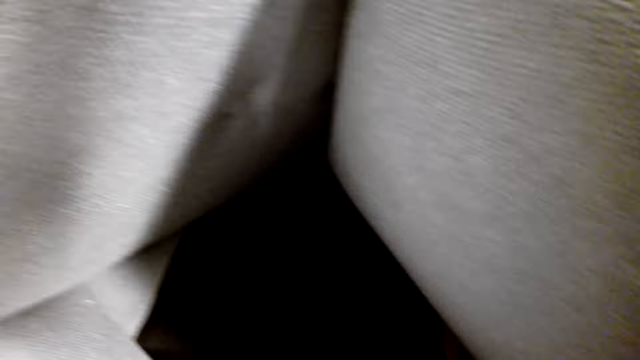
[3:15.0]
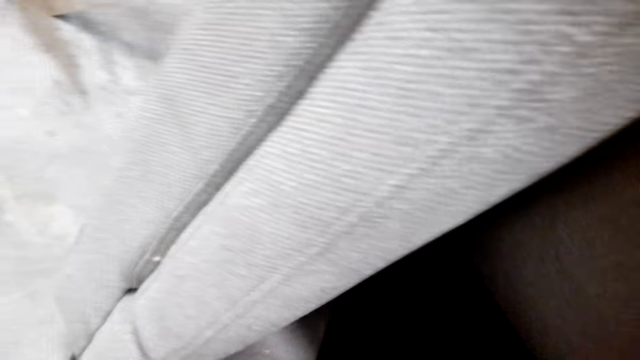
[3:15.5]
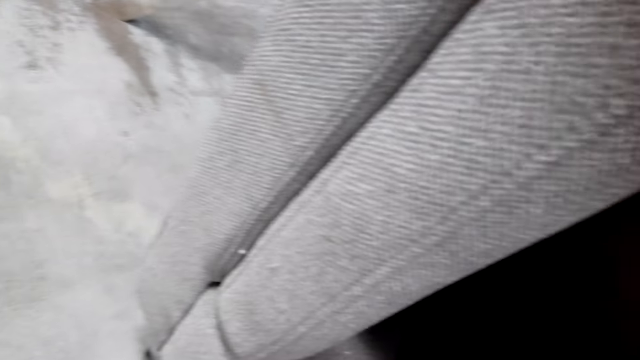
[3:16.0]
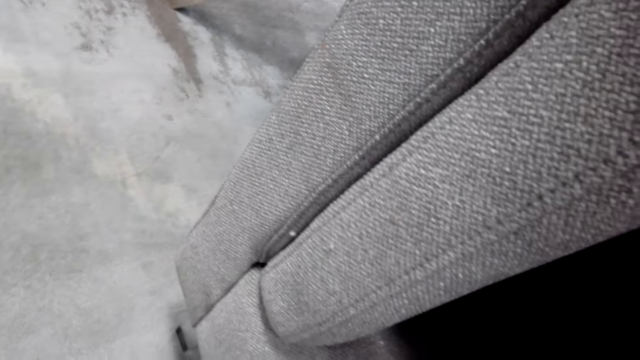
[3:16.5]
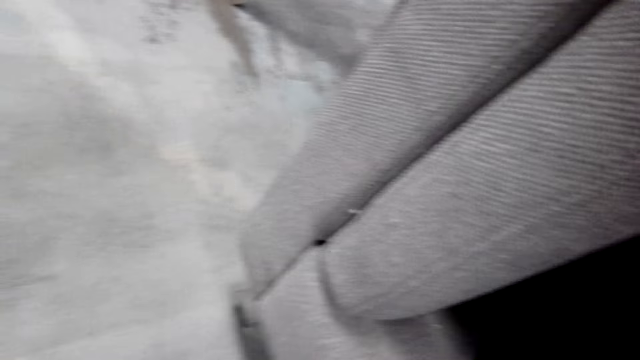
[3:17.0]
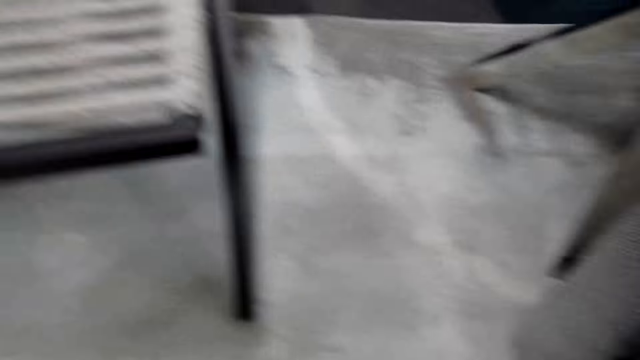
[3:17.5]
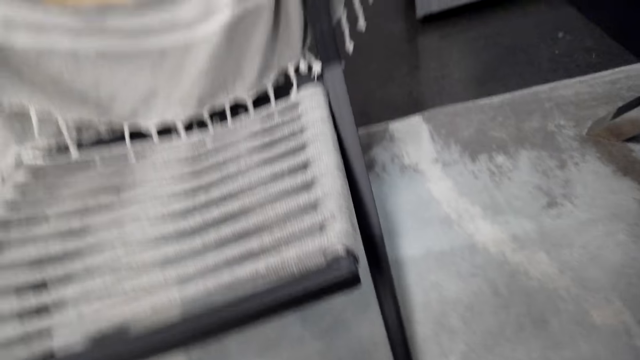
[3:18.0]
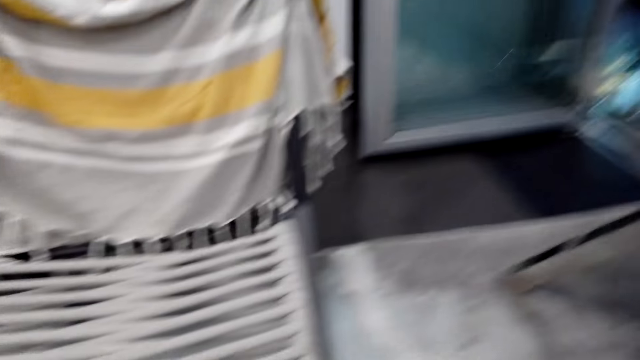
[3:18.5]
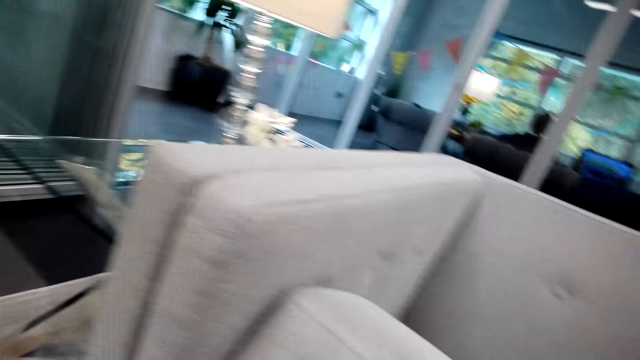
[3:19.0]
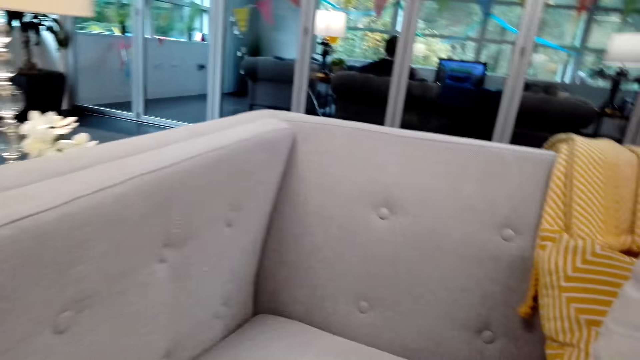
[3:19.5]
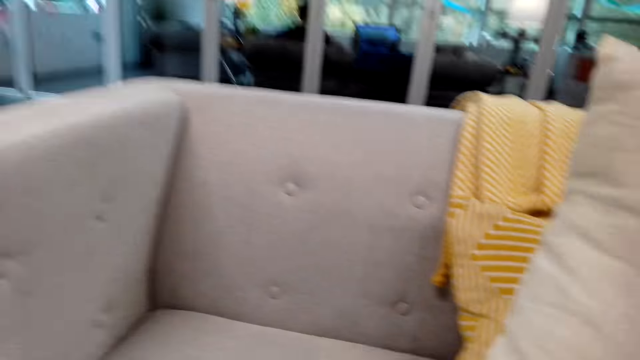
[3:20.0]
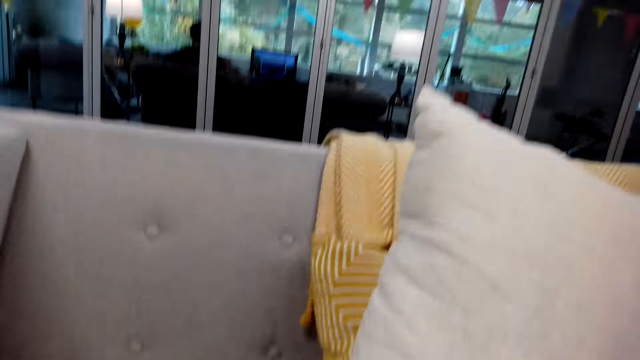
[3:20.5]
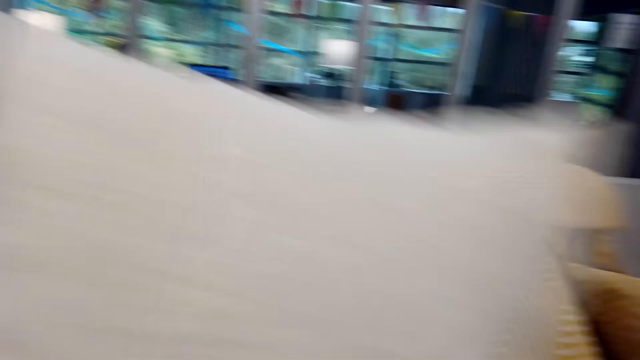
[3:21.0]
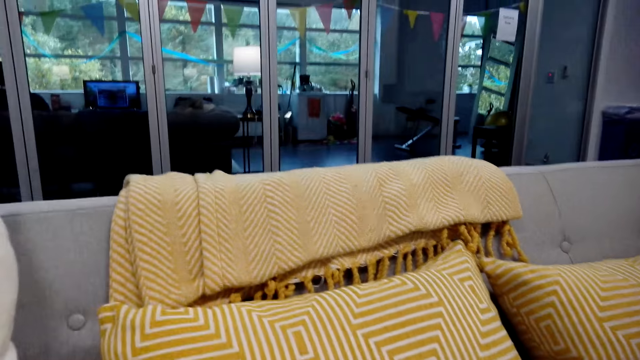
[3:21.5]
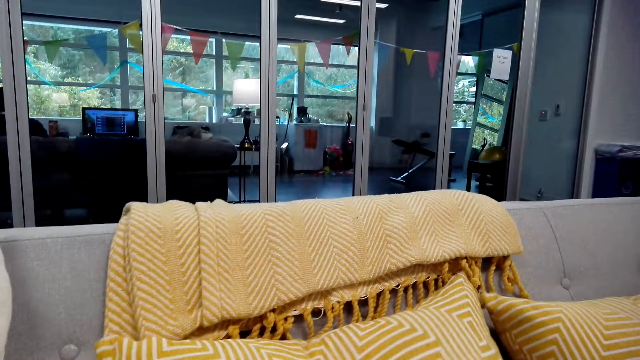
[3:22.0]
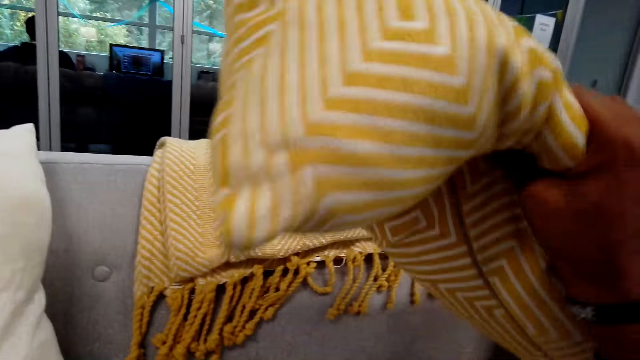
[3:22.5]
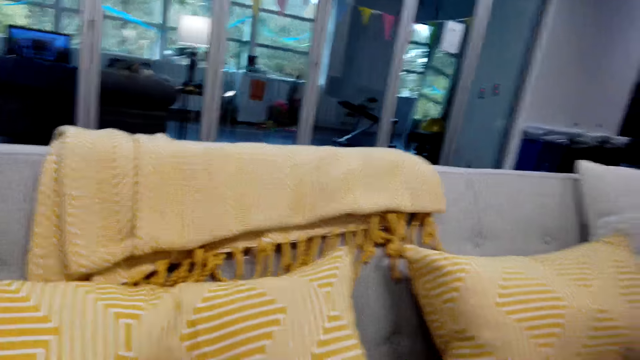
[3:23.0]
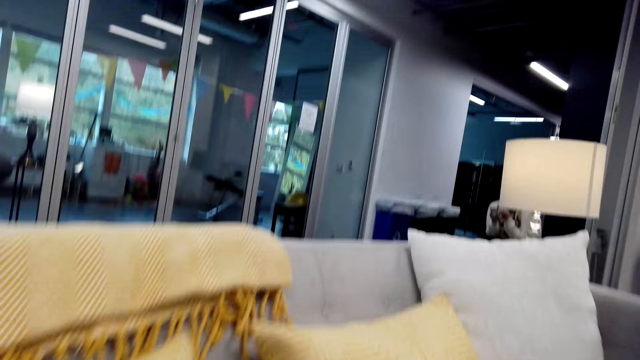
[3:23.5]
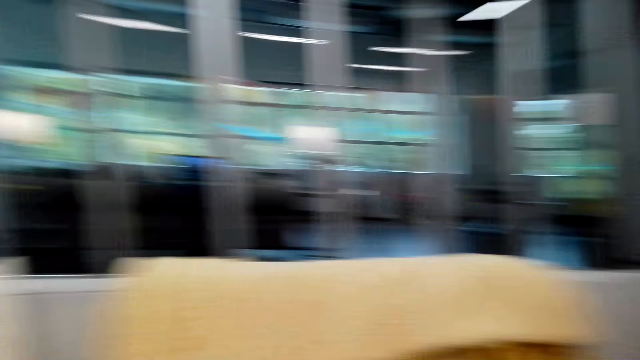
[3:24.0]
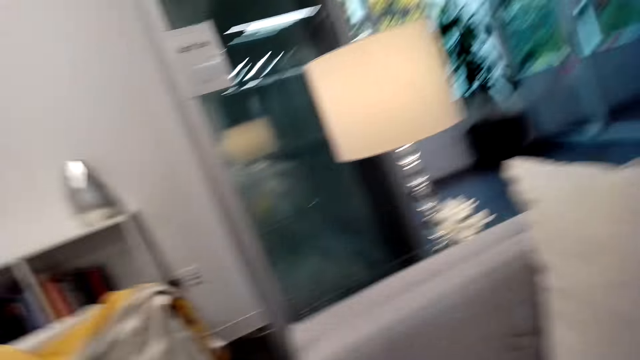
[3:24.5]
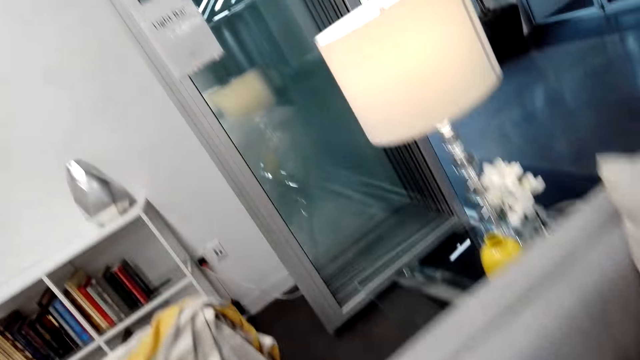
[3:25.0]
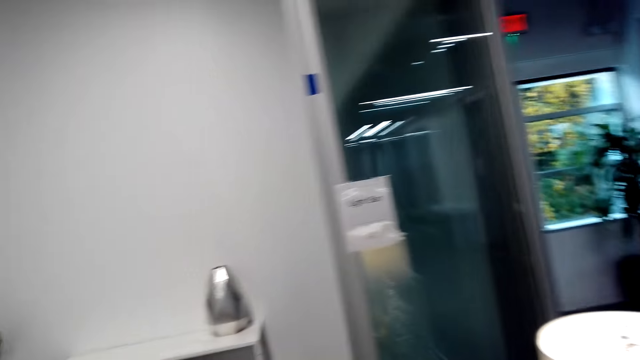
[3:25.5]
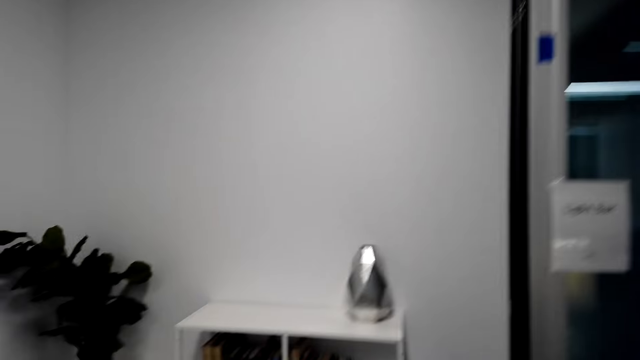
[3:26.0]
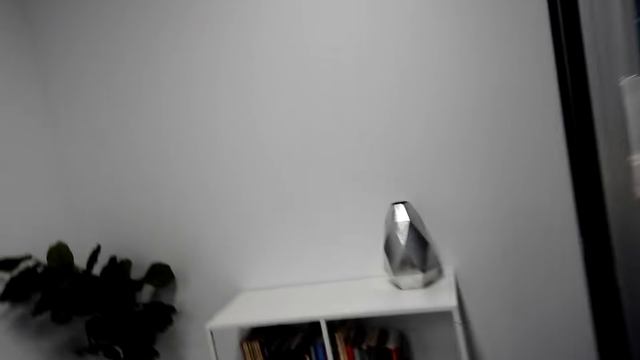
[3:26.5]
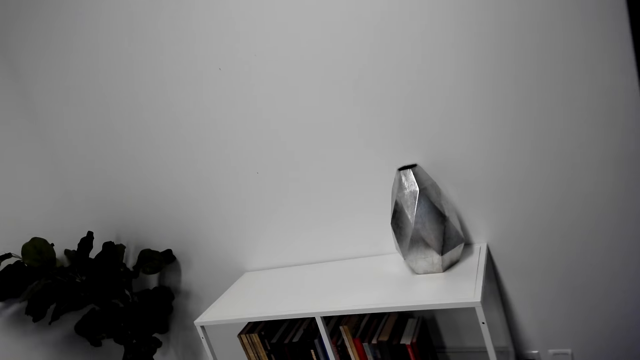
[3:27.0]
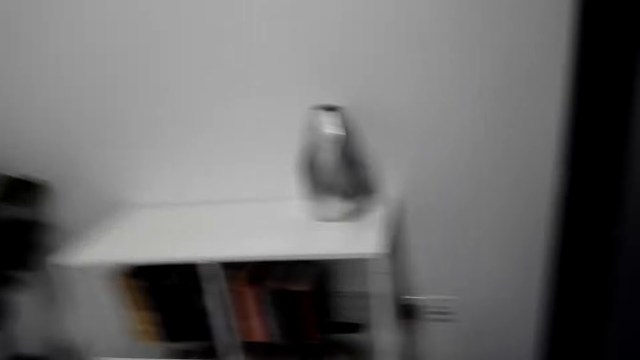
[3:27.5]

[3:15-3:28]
The camera wearer adjusts the cushion. They put the cushion on the sofa. They walk away.

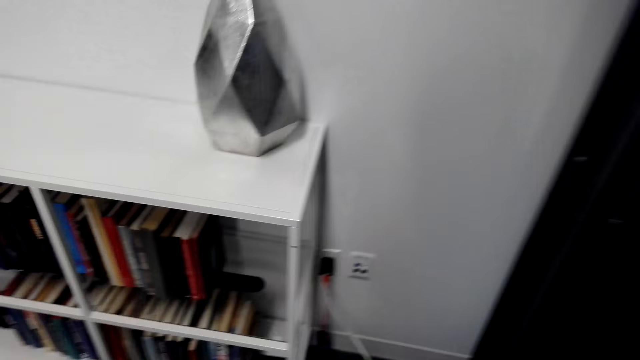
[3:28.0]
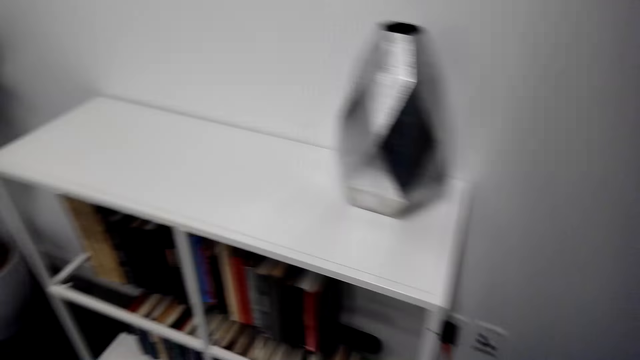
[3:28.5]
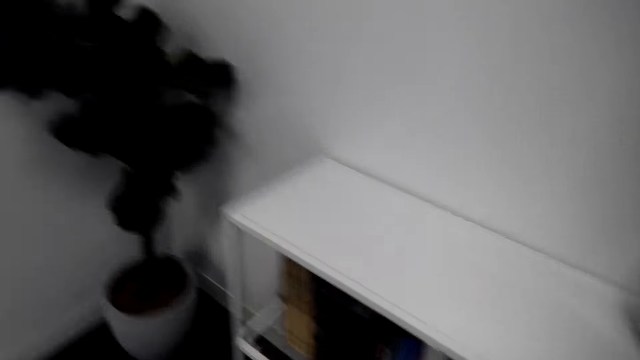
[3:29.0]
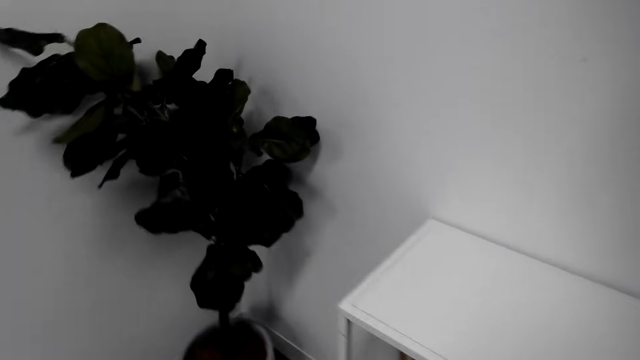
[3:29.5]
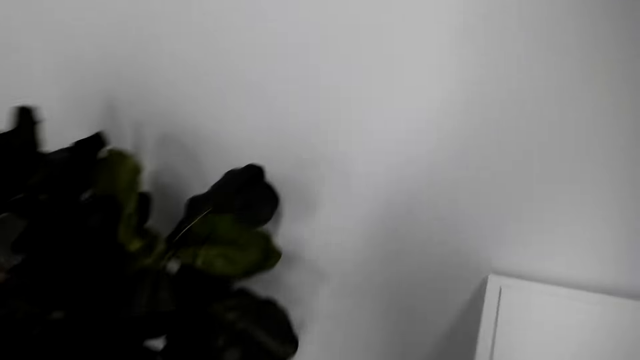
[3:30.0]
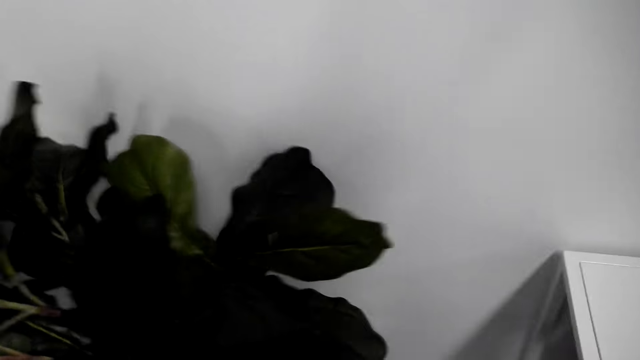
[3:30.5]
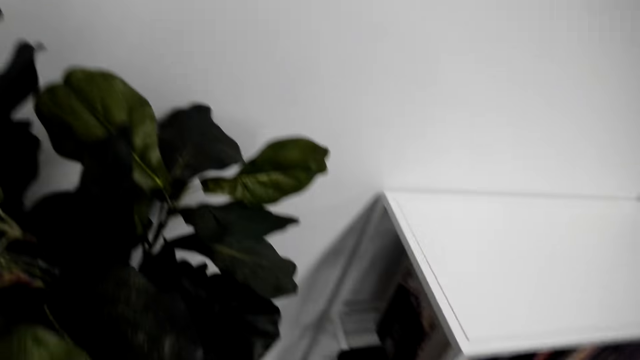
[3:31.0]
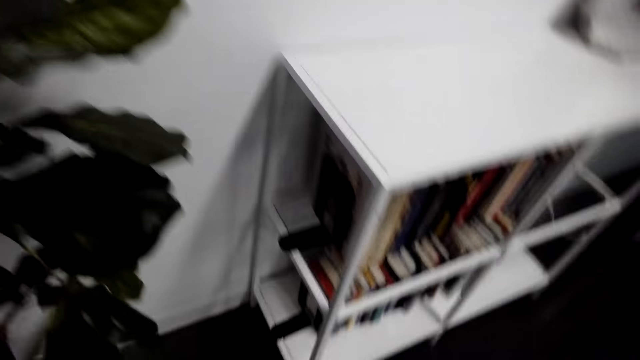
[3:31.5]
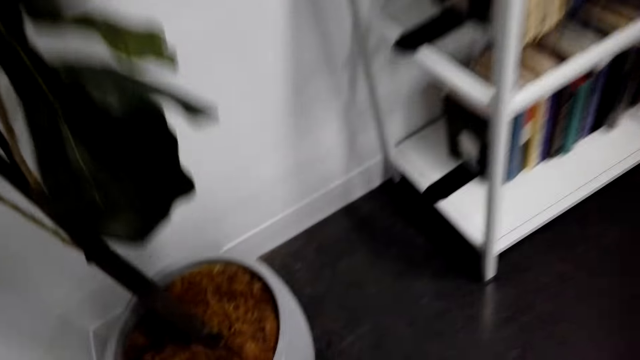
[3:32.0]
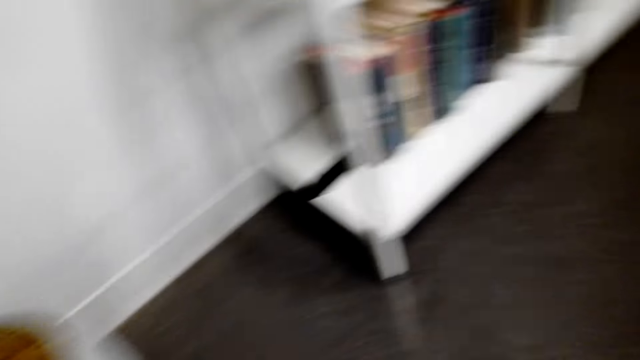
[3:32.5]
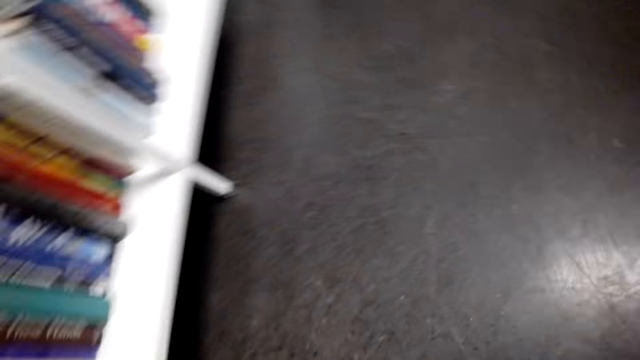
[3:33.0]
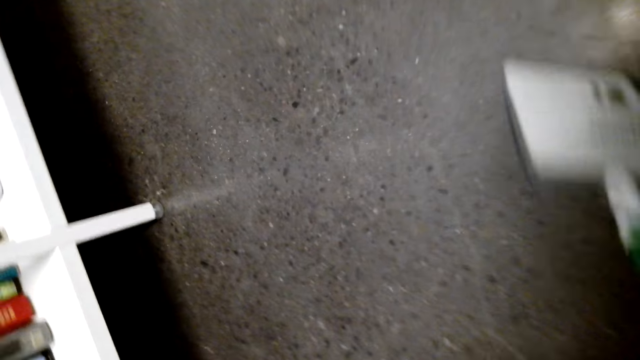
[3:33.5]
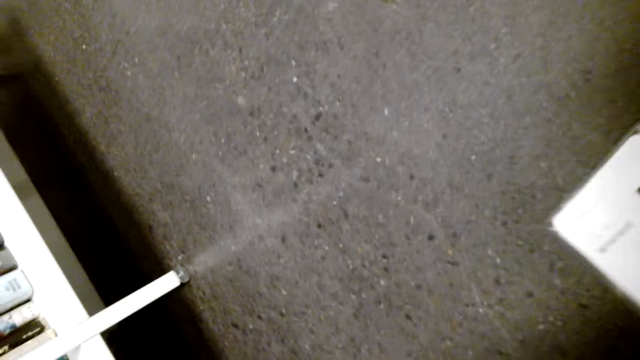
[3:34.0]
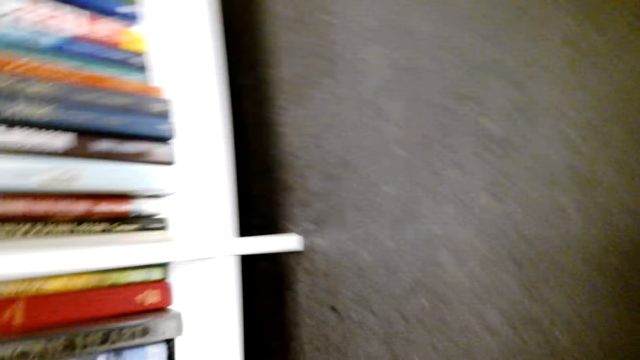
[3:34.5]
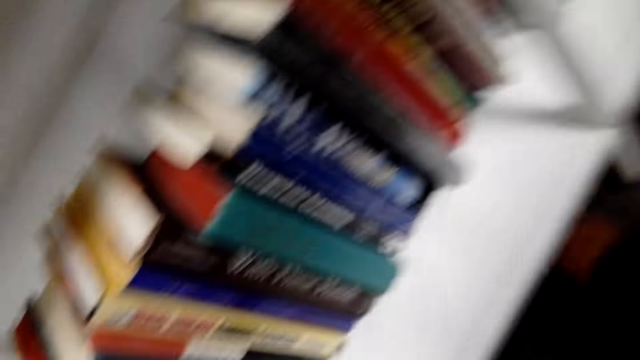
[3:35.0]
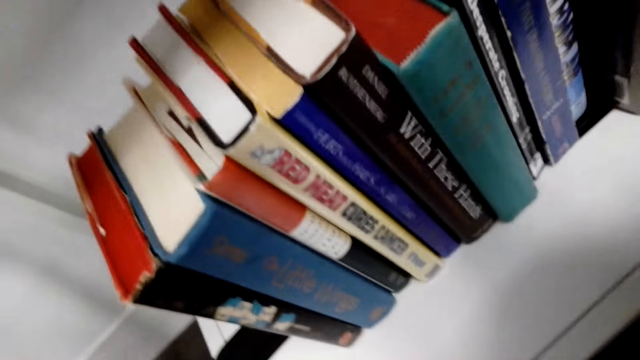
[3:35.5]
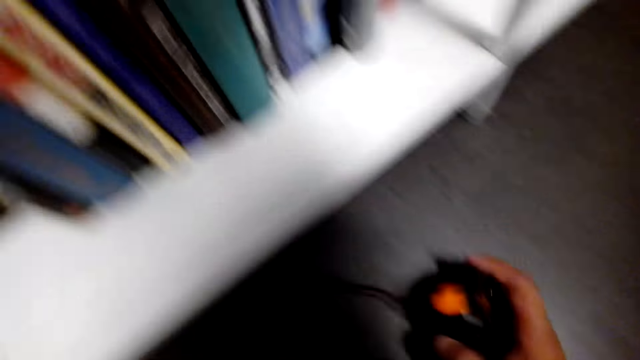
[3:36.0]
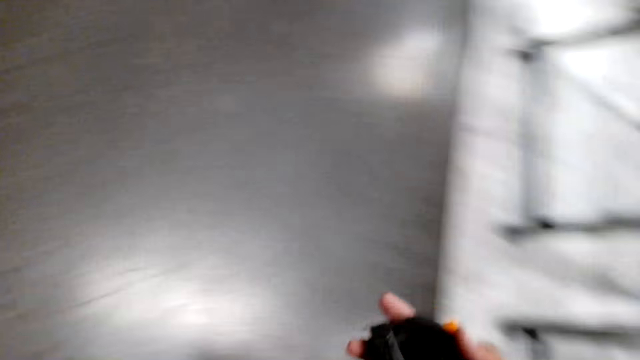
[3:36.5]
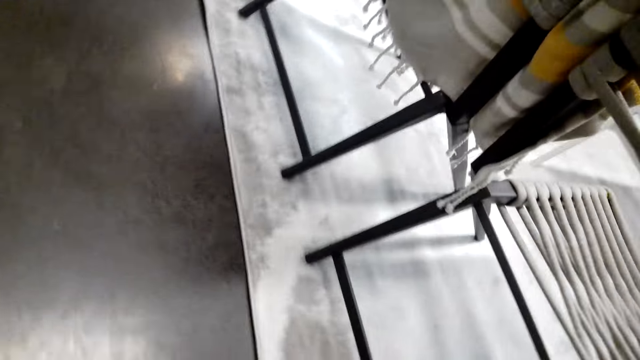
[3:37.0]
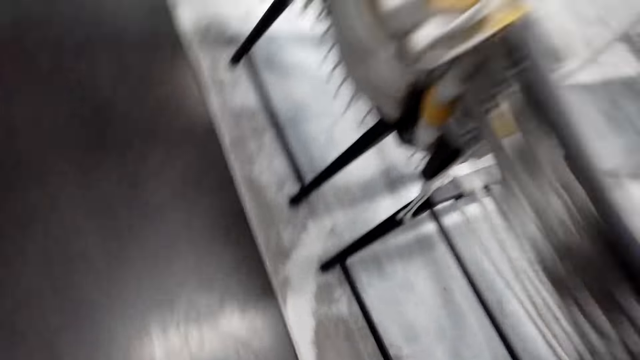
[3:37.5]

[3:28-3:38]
The camera wearer holds paper. They pick up a tape measure.
